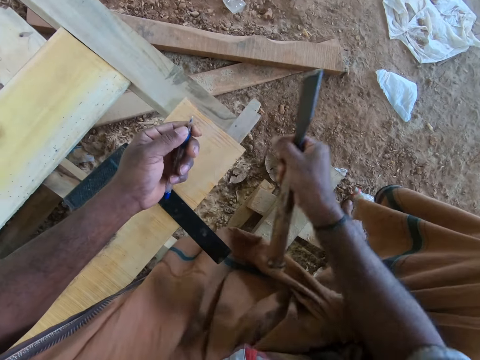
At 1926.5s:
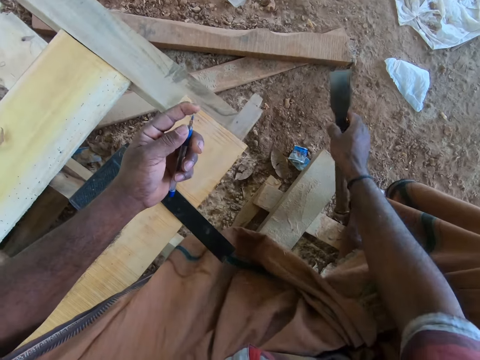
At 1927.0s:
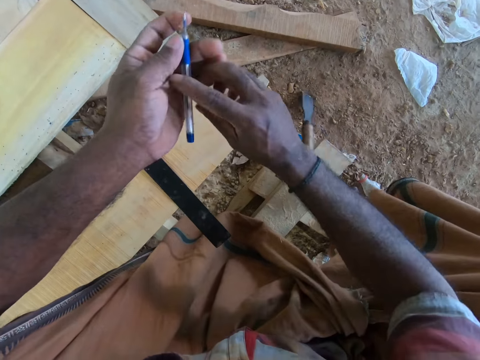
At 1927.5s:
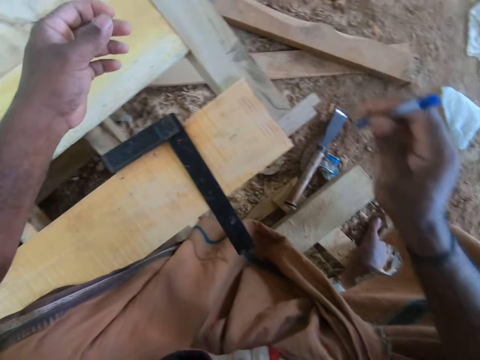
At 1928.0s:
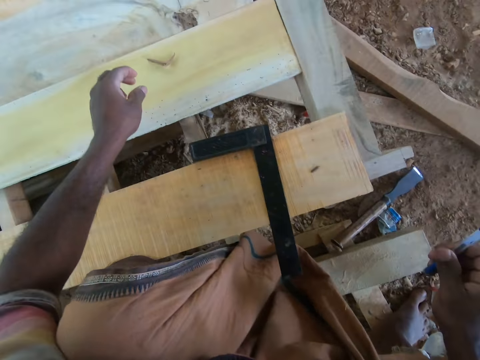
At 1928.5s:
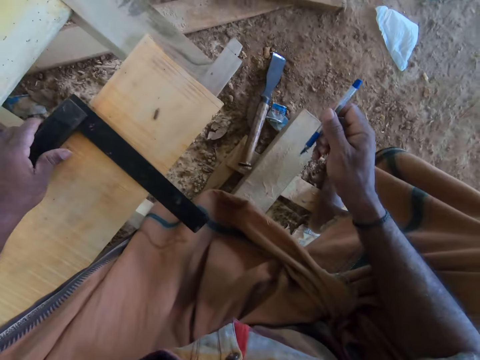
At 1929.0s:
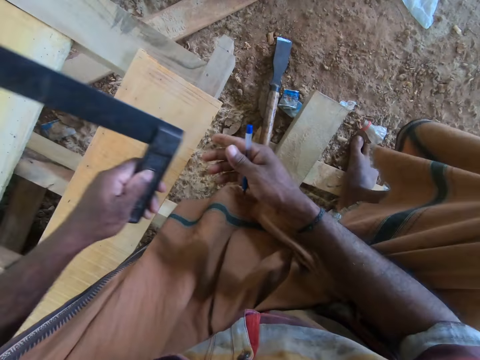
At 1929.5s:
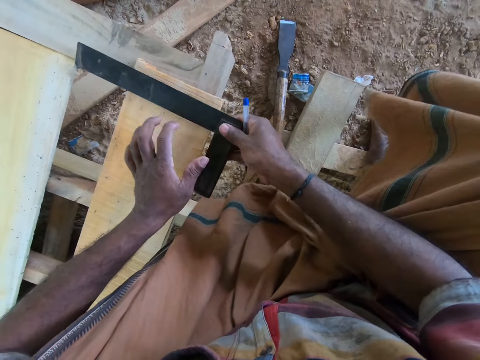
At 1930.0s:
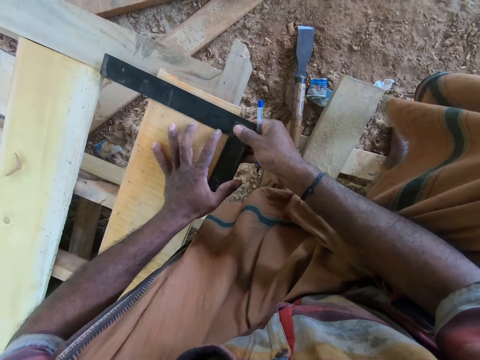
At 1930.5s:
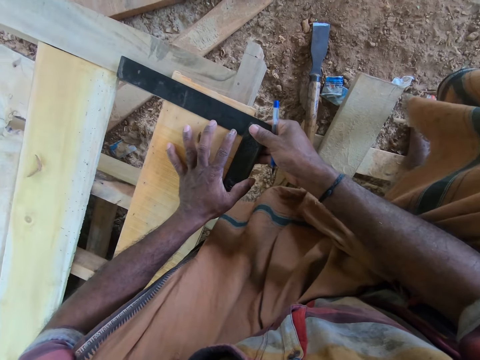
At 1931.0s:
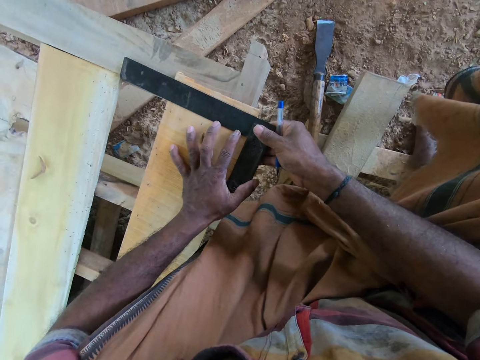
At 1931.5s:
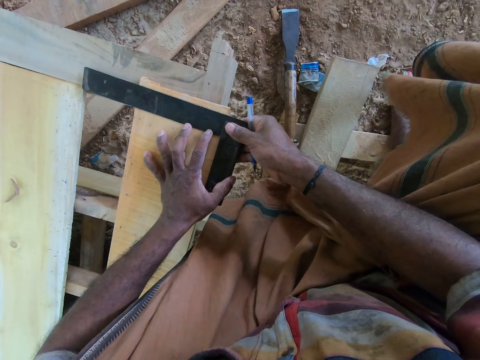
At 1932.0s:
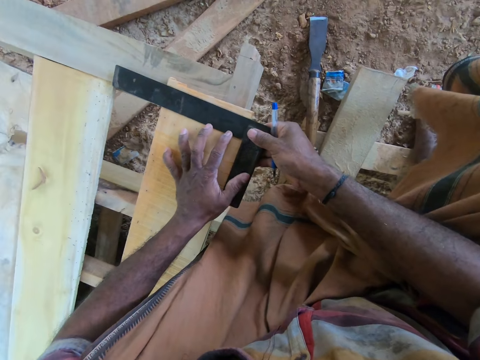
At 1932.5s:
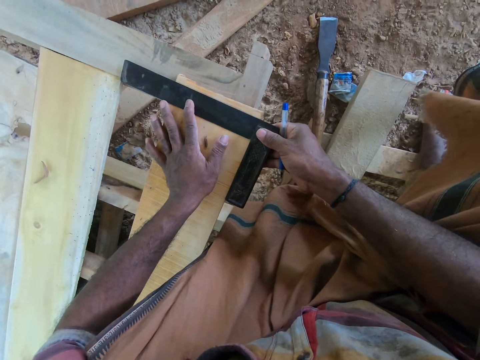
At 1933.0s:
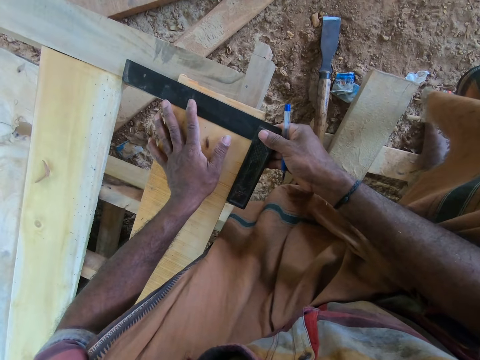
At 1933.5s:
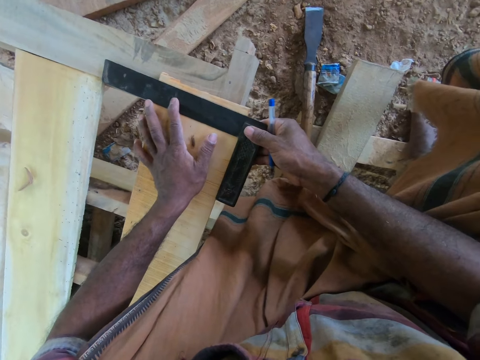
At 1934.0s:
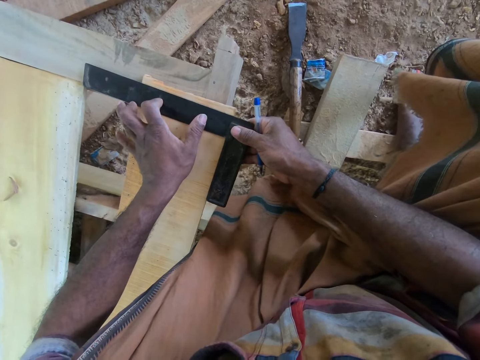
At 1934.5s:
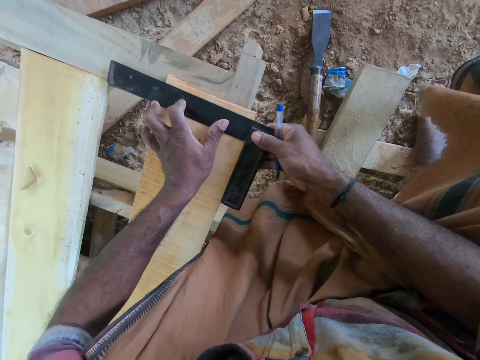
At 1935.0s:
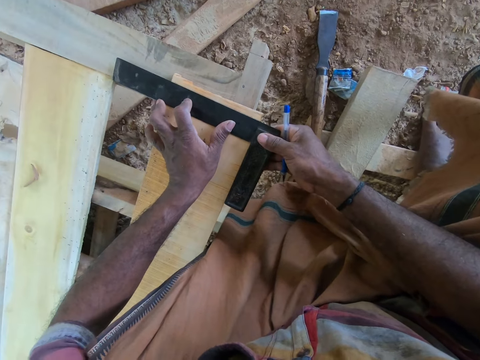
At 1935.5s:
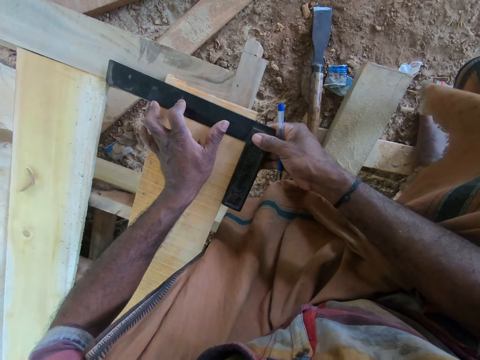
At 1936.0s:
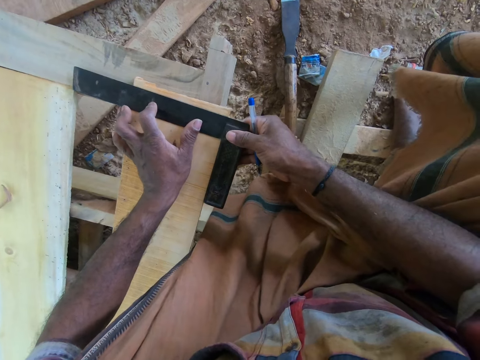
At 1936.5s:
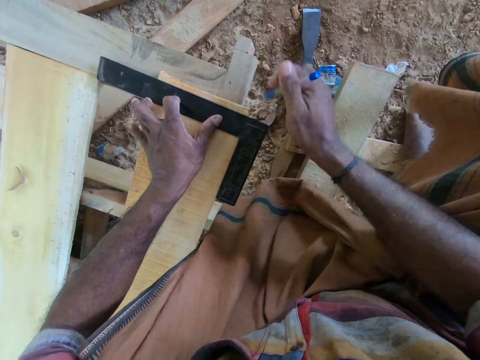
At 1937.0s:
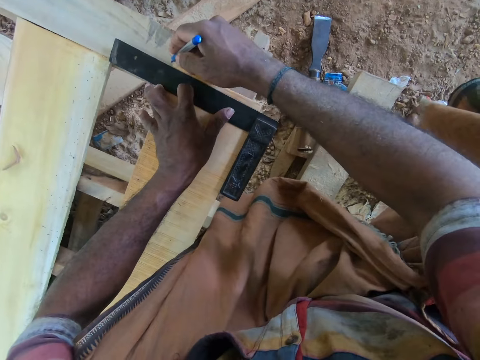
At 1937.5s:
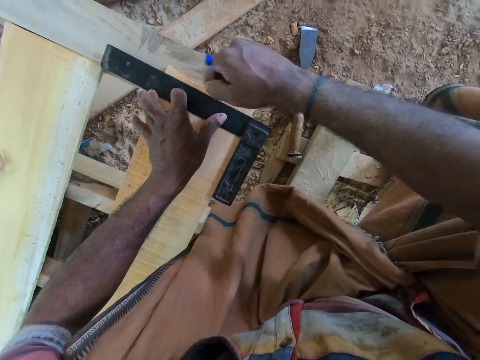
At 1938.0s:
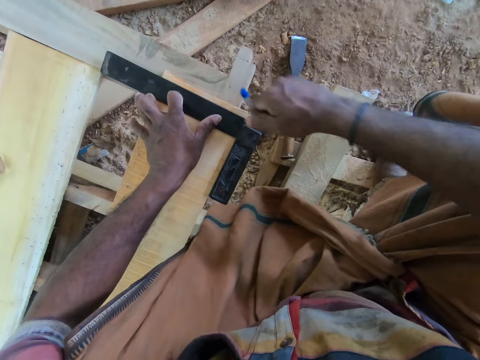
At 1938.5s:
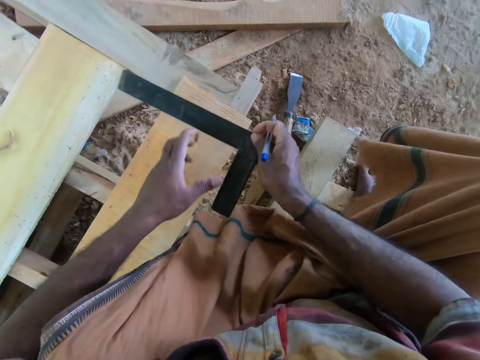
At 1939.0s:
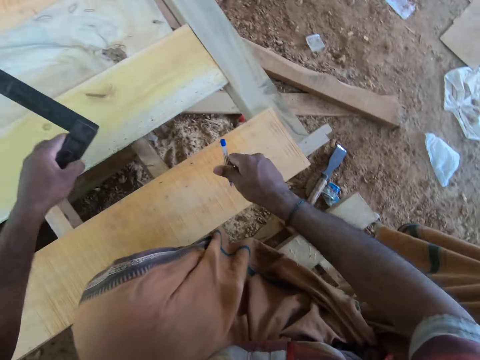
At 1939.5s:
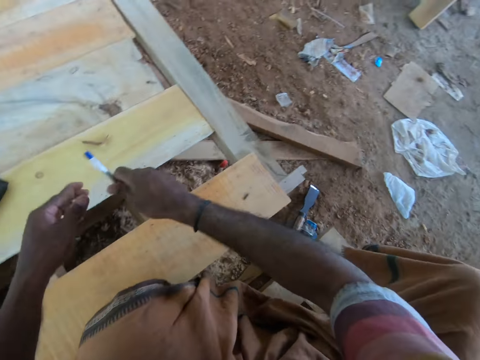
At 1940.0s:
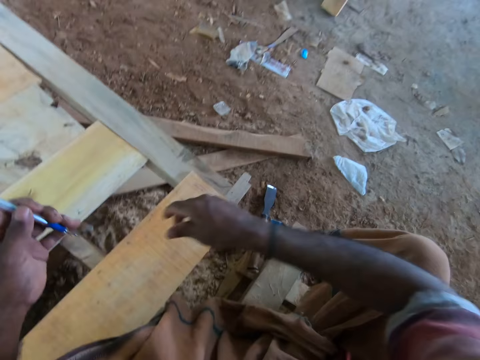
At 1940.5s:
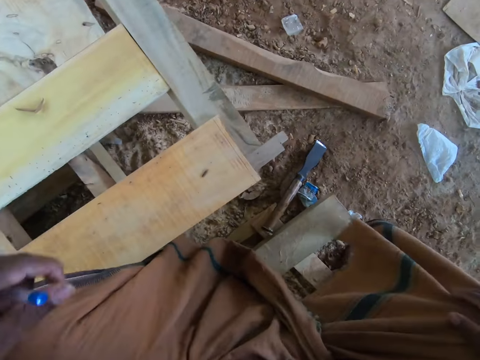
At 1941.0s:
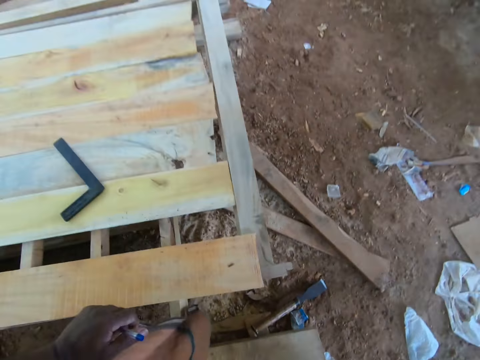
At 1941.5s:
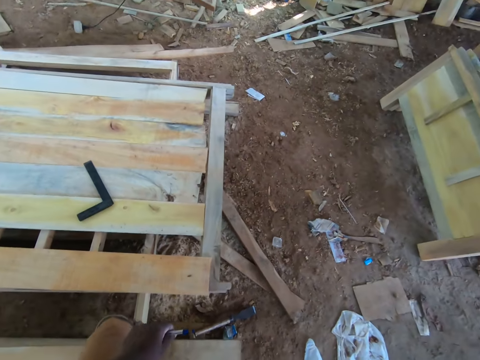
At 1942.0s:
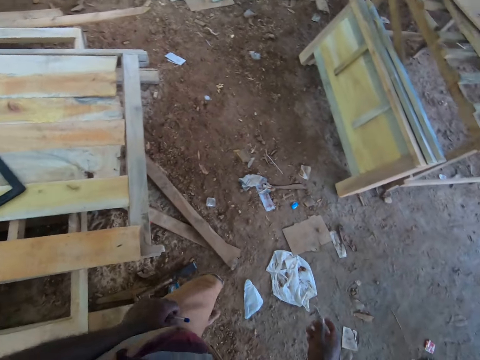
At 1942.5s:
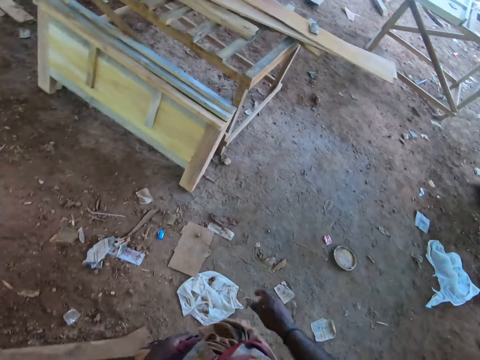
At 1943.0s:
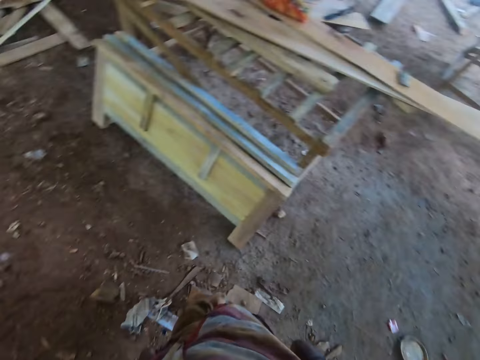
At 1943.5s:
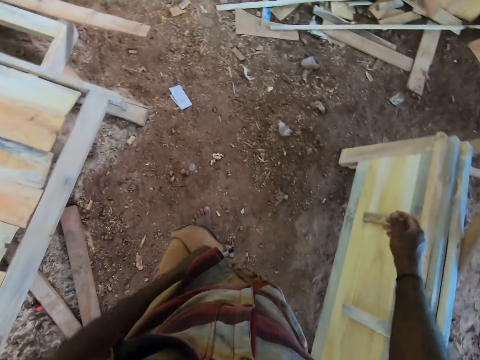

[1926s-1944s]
The camera wearer drops the piece of wood and the chisel on the ground with his right hand. He passes the pen from his left hand to his right hand. He picks the engineer square or angle square ruler from the piece of wood with his left hand. He passes the engineer square from his left hand to his right hand. He places the engineer square on the piece of wood with both hands. He aligns the angle square ruler on the wood. He draws a line on the piece of wood with the pen in his right hand. He picks the engineer square from the piece of wood with his right hand. He passes the engineer square from his right hand to his left hand. He drops the engineer square on the wooden platform with his left hand. He passes the pen from his right hand to his left hand. He walks.

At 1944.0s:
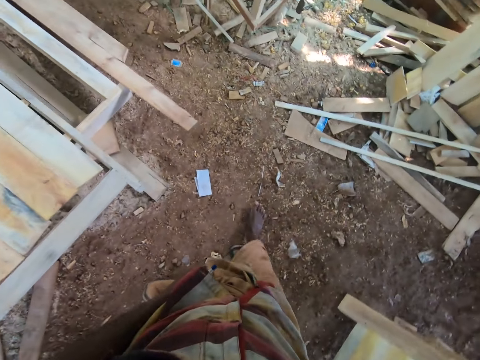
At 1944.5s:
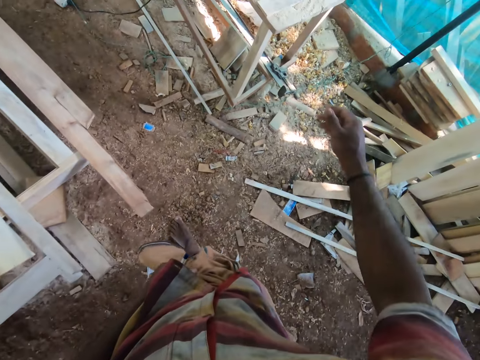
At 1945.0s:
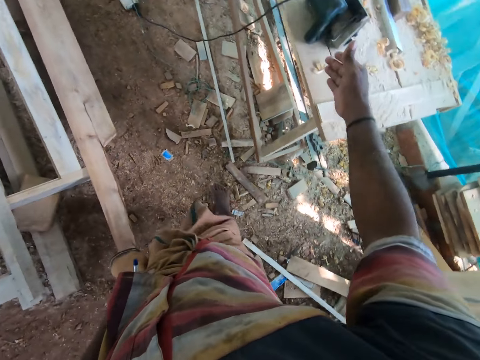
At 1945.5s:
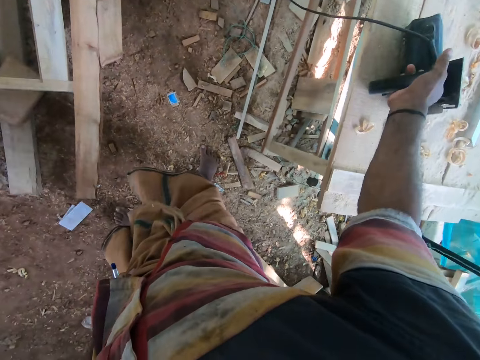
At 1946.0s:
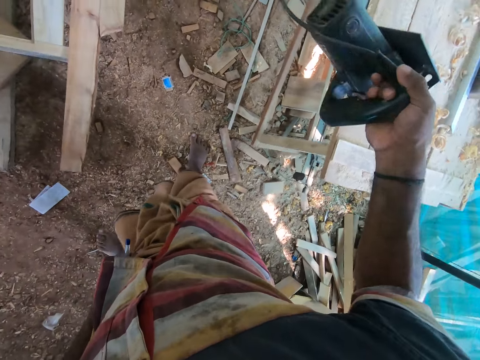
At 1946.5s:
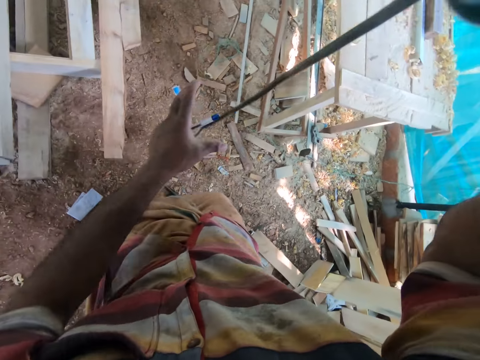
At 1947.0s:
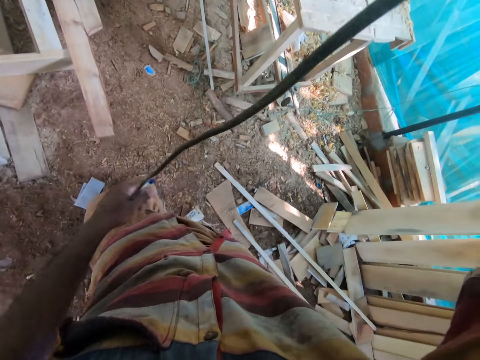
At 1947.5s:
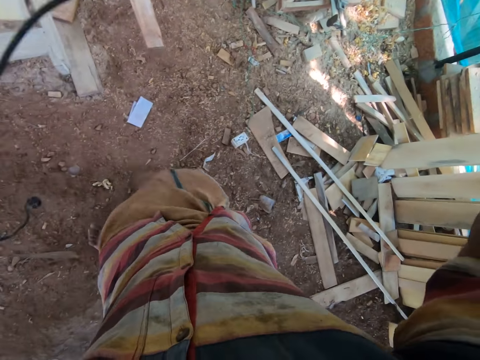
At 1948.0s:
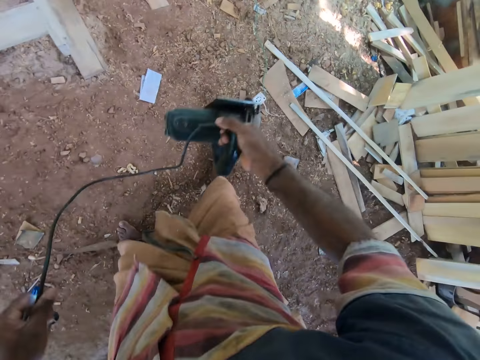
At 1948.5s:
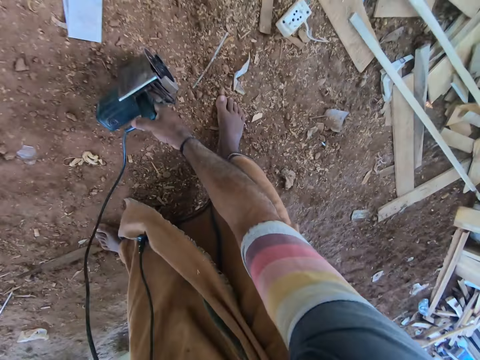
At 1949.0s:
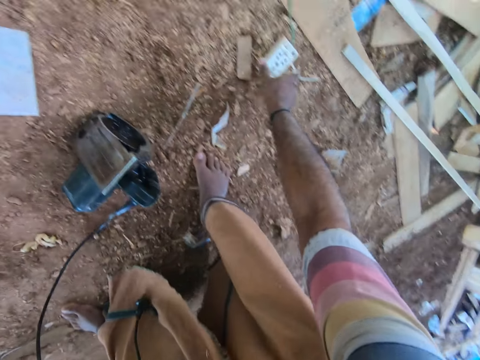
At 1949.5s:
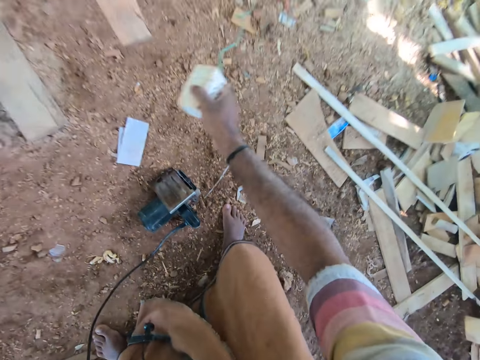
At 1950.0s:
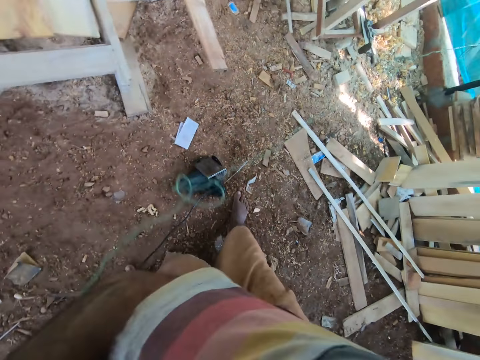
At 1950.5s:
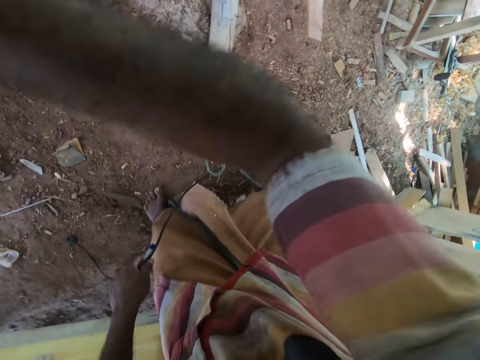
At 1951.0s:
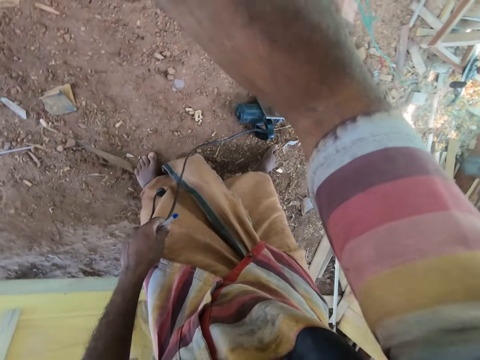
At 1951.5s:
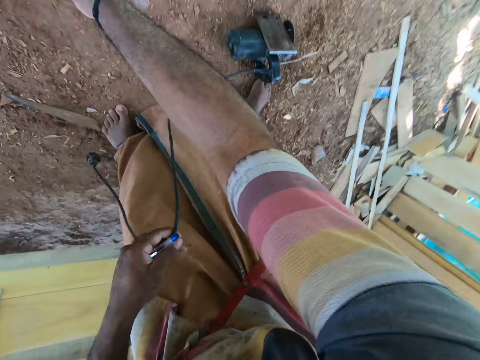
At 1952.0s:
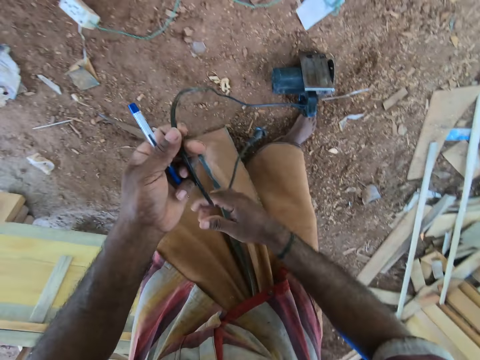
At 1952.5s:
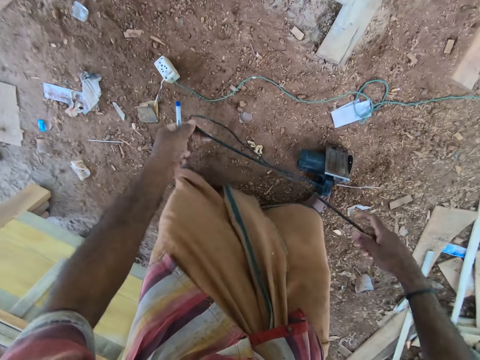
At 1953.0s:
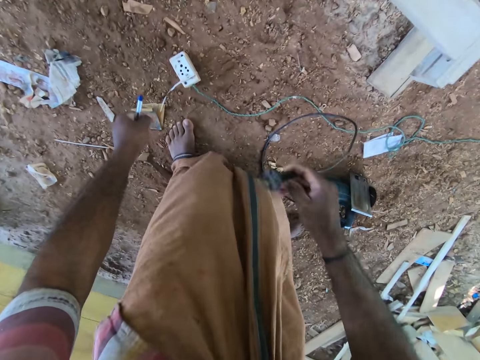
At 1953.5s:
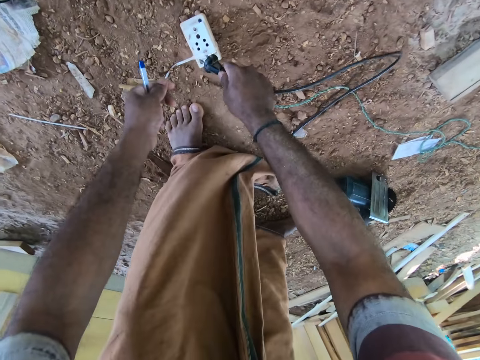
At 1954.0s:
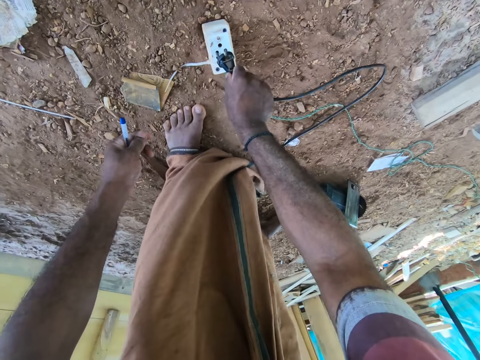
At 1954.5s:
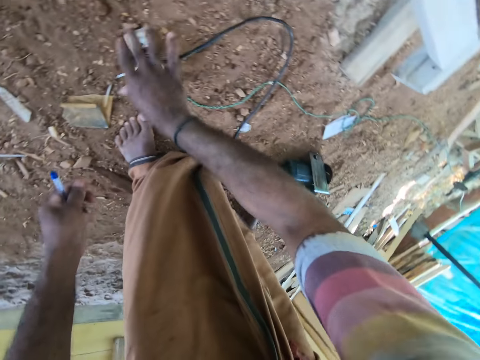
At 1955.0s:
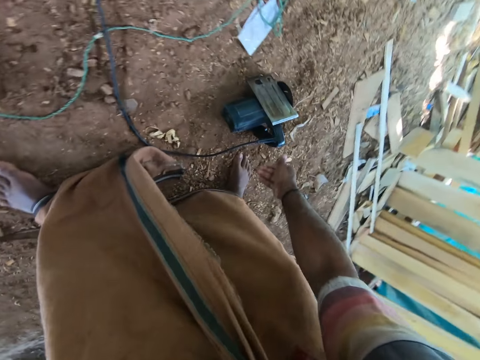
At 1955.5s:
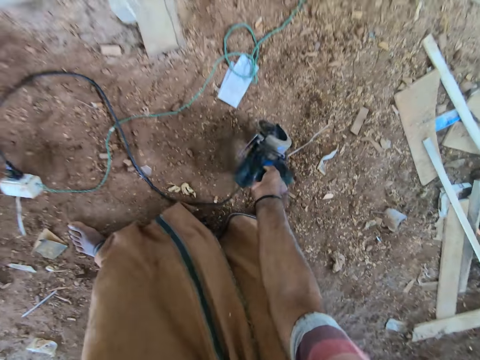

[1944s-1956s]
The camera wearer picks an angle grinder from the table with his right hand. He holds the cord of the angle grinder with his left hand. He drops the angle grinder on the ground with his right hand. He picks a socket, a multi socket power extension, from the ground with his right hand. He drops the socket on the ground with his right hand. He passes the cord of the angle grinder from his left hand to his right hand. He puts the plug in his right hand into the socket on the ground. He picks the angle grinder from the ground with his right hand.
